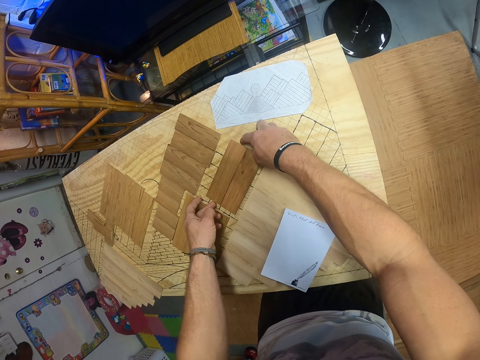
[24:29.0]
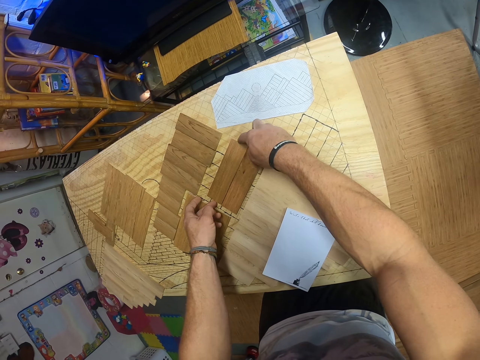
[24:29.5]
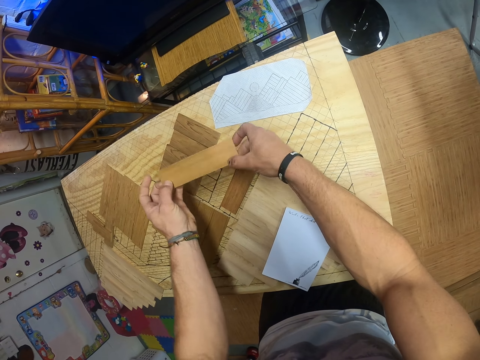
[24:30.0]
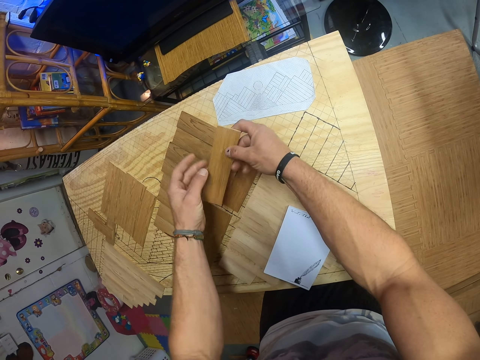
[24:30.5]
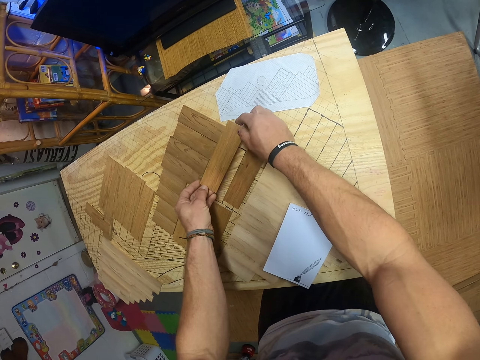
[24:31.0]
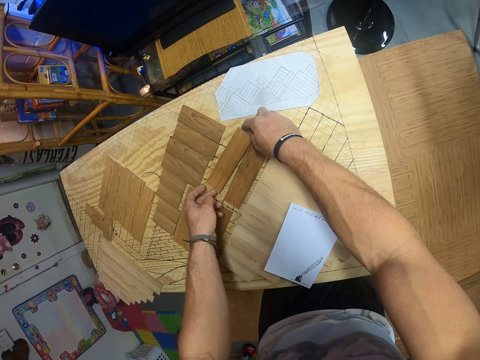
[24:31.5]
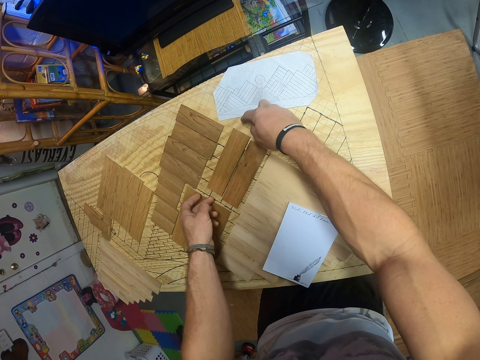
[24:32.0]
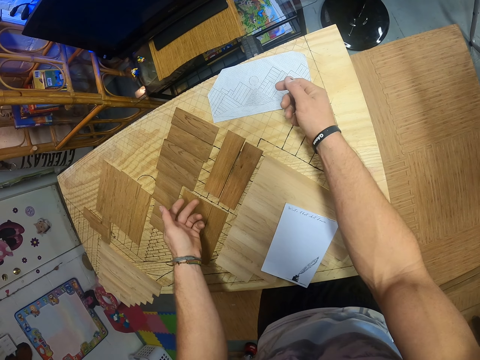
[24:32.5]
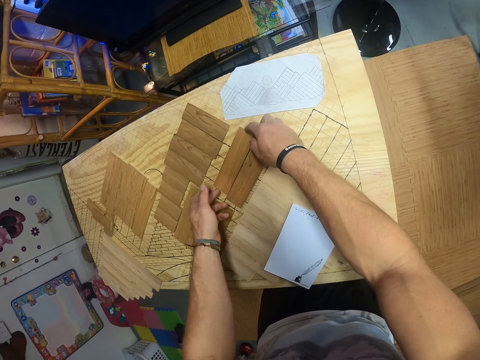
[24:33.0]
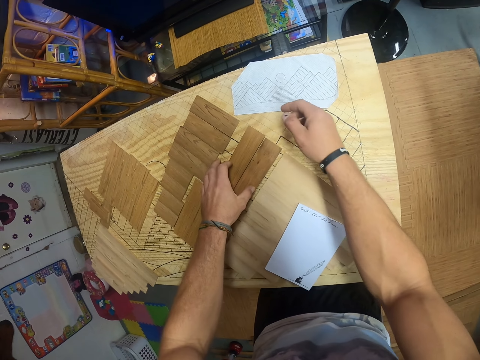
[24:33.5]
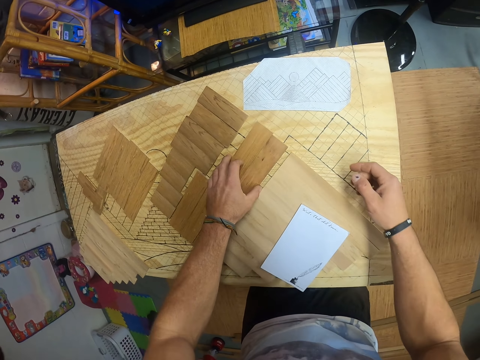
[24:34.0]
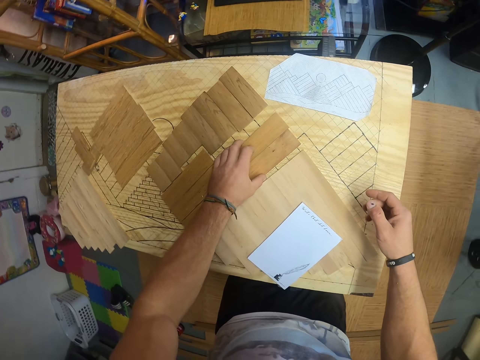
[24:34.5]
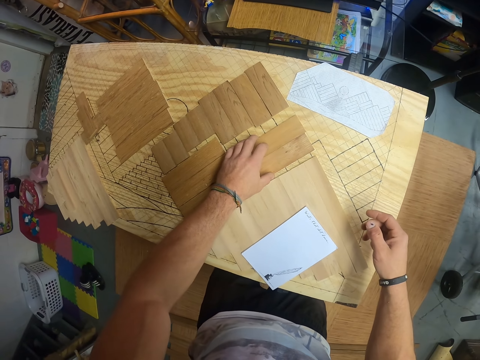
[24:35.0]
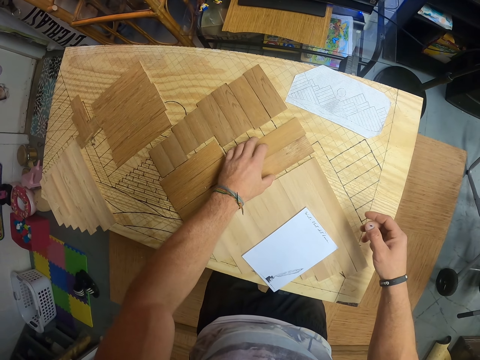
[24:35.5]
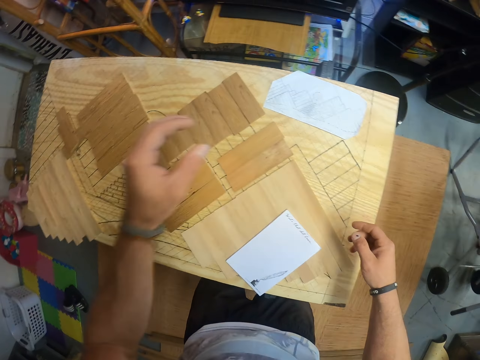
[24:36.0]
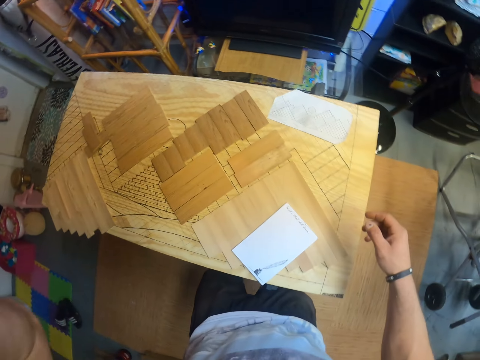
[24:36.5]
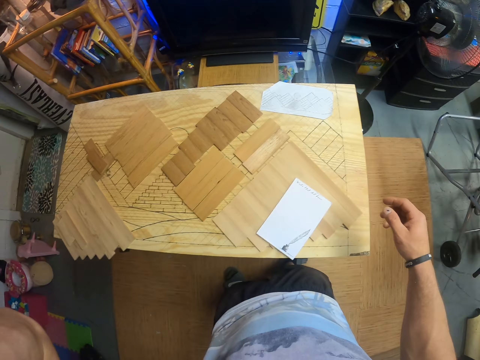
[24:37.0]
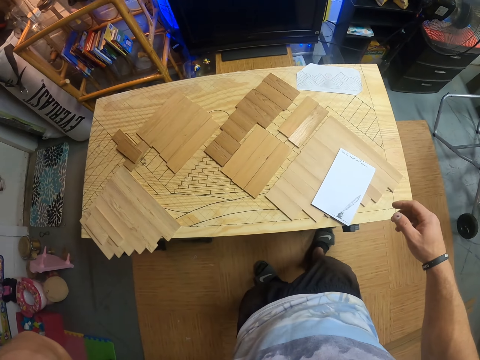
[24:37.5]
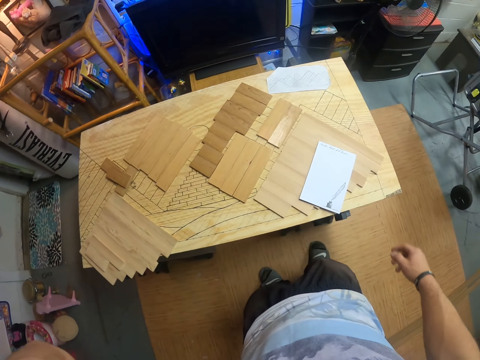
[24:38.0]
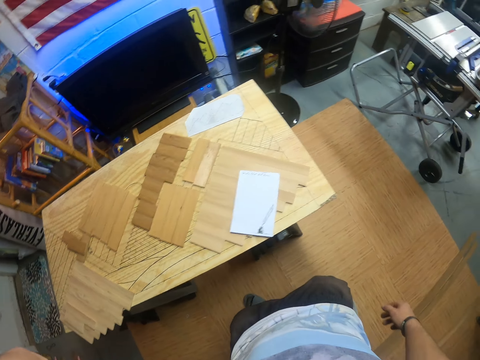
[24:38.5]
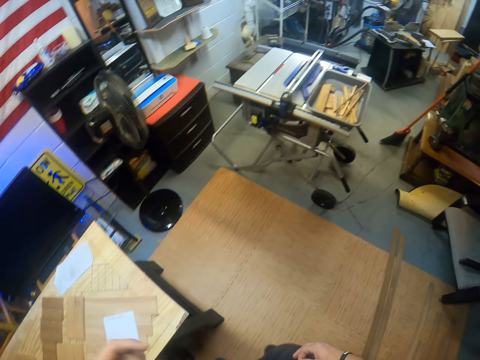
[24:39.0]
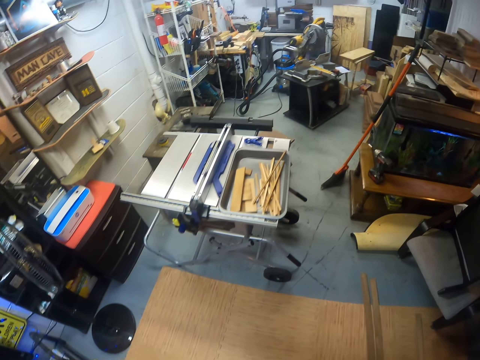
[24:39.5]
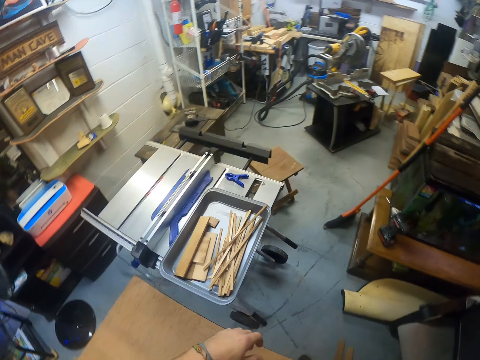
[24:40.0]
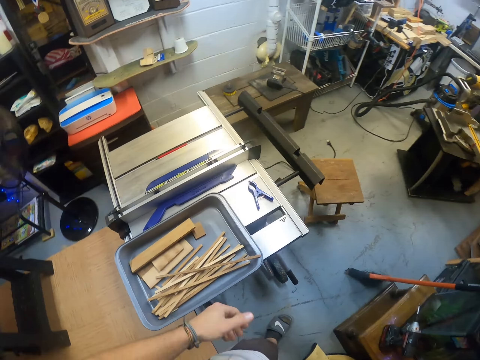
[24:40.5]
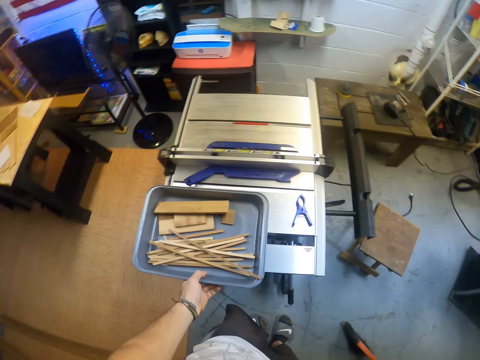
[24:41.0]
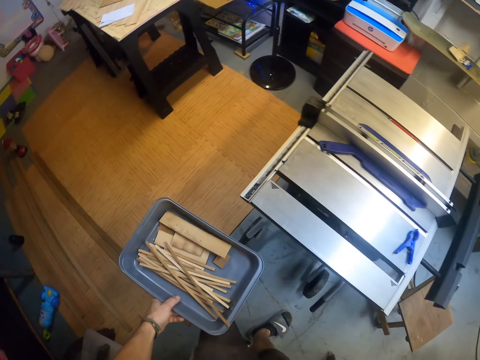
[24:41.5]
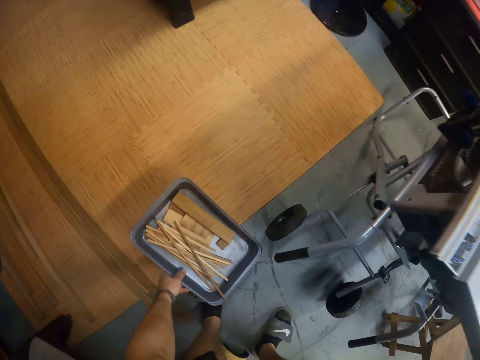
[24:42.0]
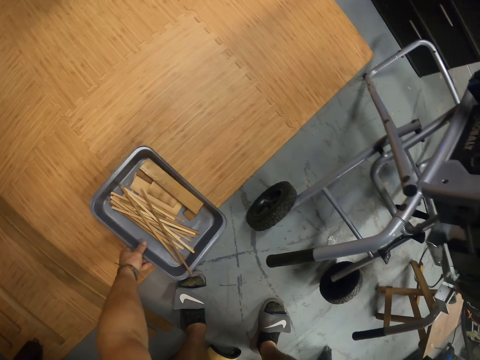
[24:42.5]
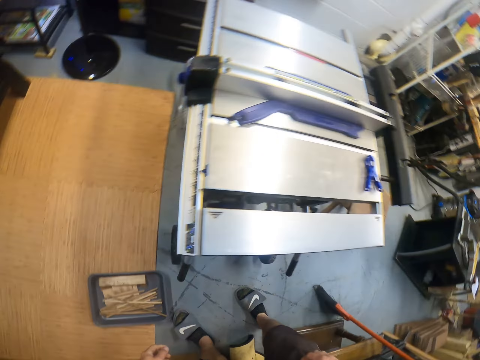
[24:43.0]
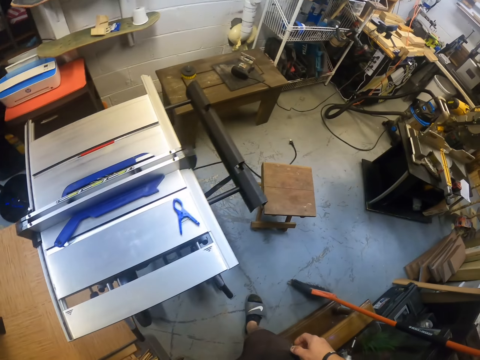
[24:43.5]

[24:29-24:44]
The camera wearer touches his camera with his left hand. He adjusts the camera on the head. He walks around the room. He picks a tray of pieces of wood from a table saw with his left hand. He drops the tray of pieces of wood on the floor with his left hand.

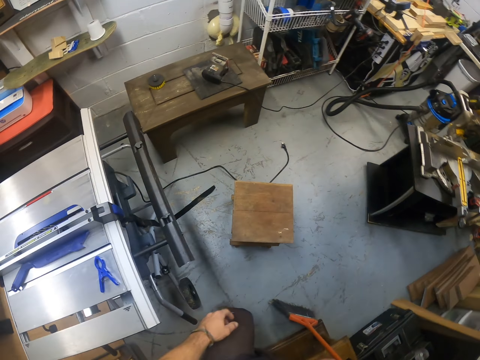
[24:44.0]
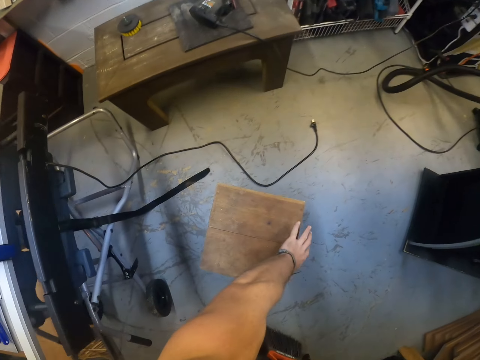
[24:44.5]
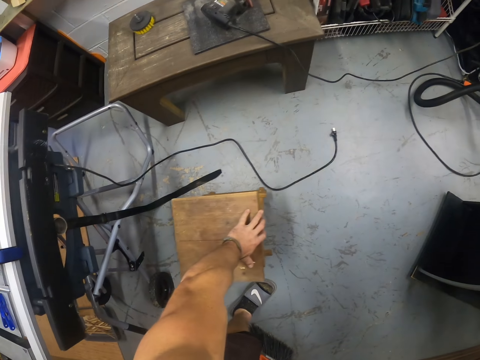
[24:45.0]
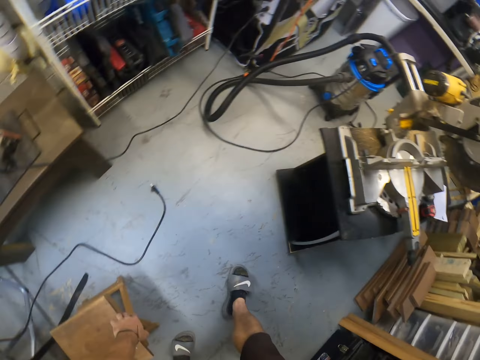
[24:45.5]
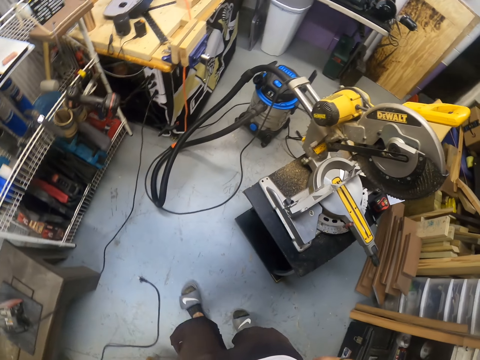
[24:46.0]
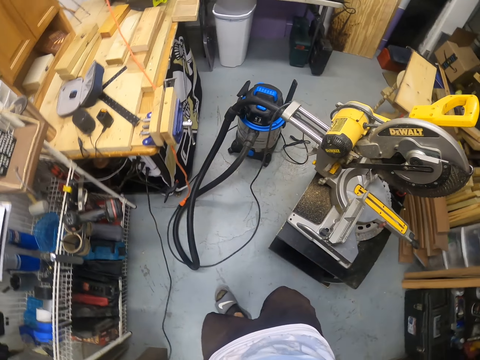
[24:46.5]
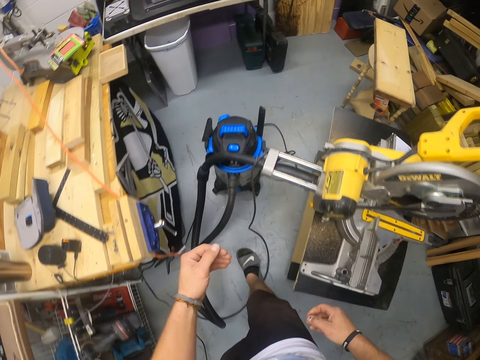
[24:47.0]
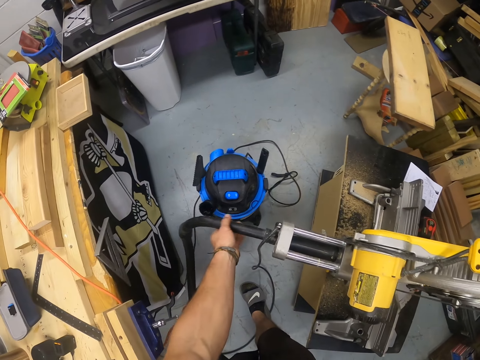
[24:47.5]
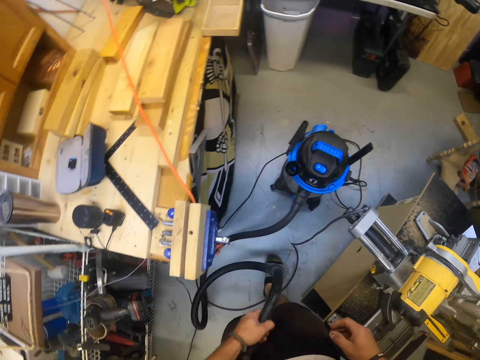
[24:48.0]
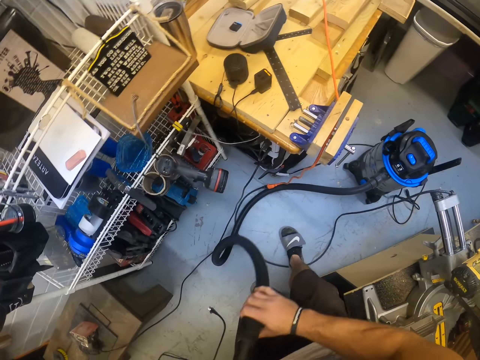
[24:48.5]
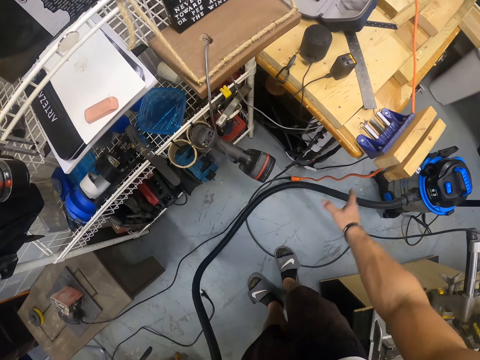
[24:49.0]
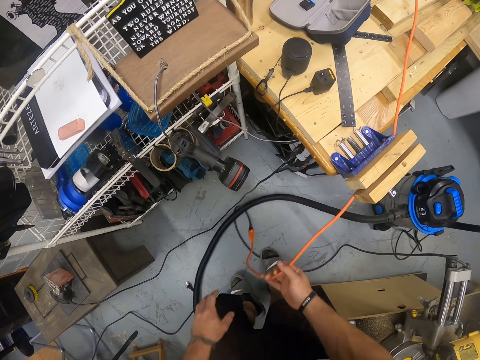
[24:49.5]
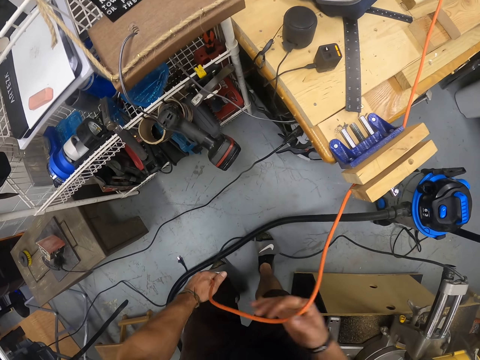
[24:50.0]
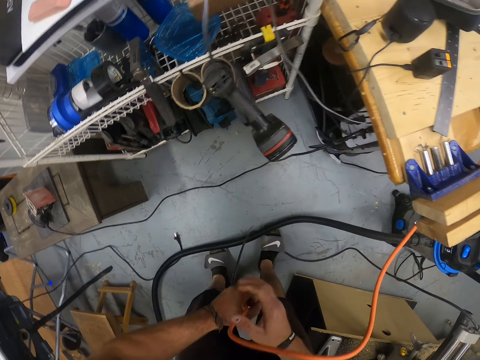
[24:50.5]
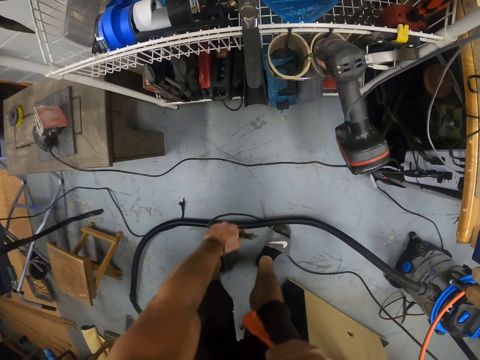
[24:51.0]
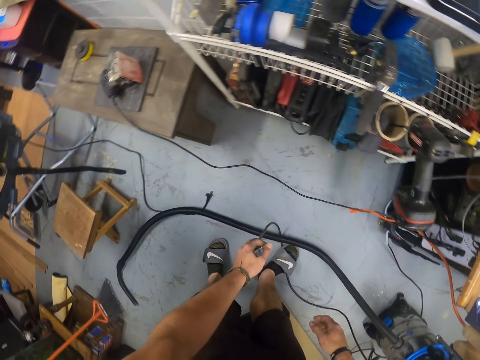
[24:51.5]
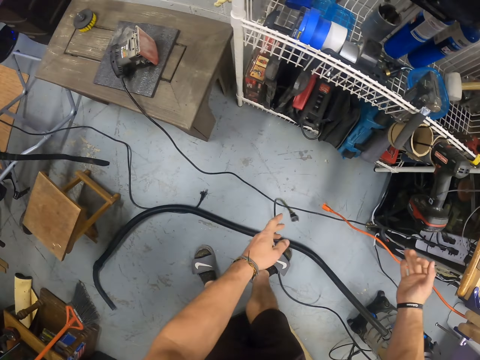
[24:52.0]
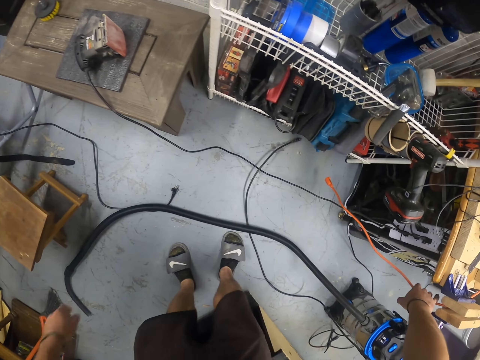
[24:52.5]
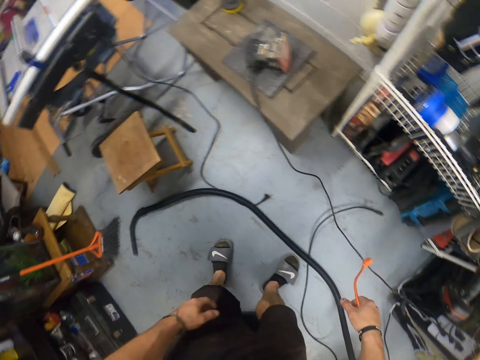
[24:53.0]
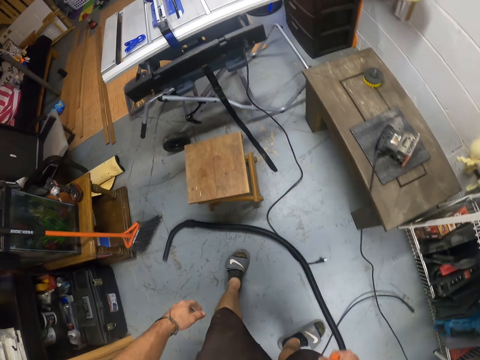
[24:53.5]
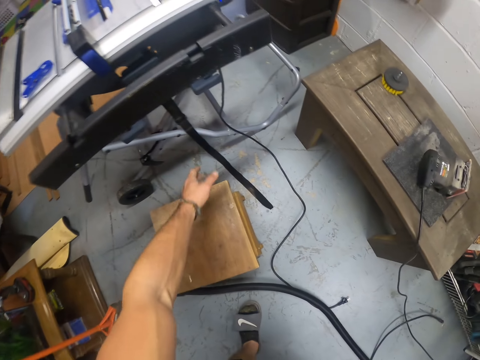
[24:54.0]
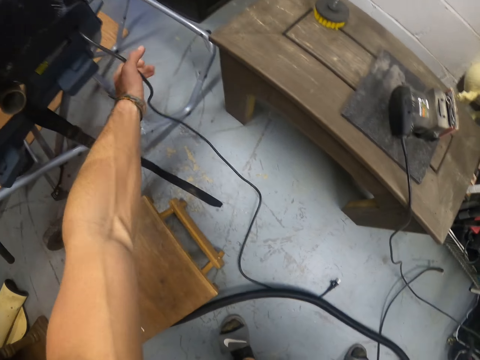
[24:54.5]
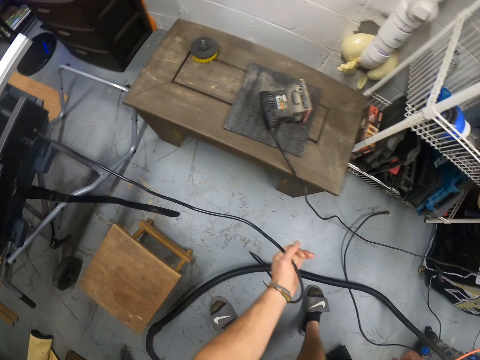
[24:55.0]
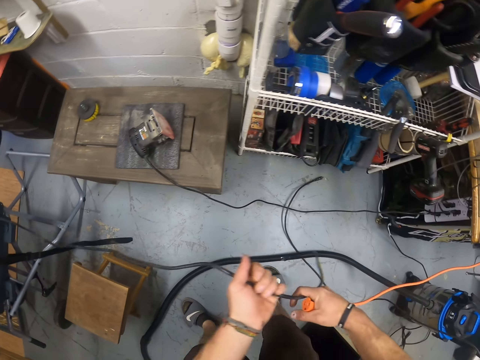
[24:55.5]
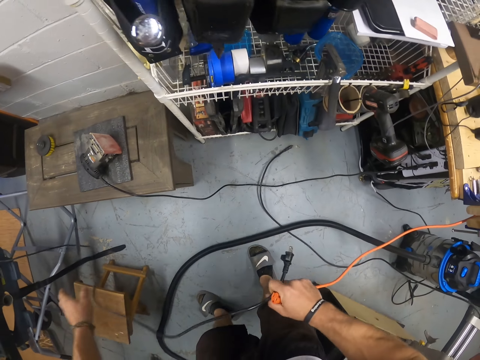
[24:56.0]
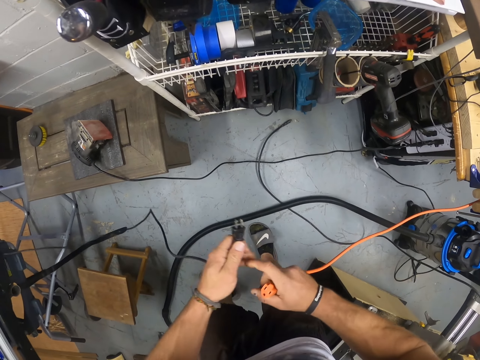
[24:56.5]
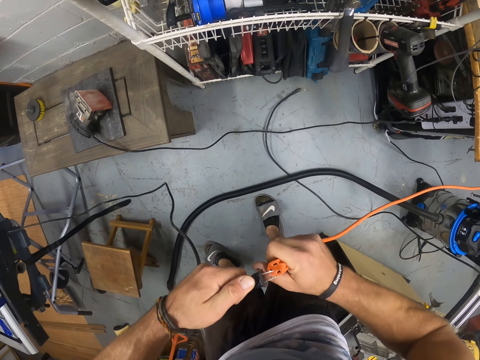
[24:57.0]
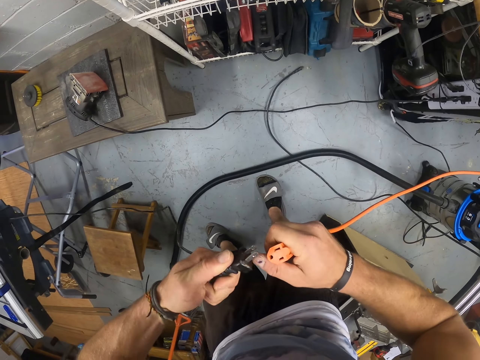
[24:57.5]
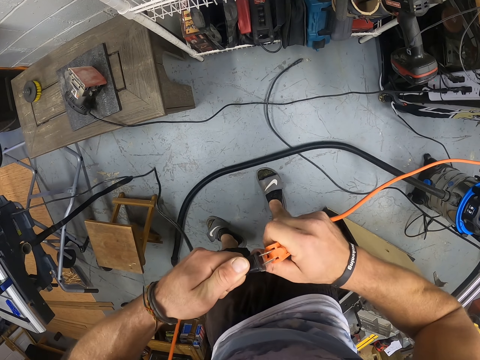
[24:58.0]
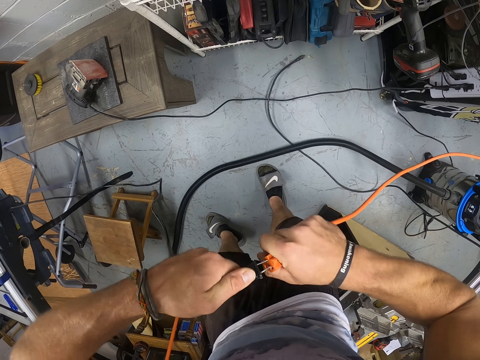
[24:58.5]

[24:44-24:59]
The camera wearer shifts a wooden stool on the floor with his left hand. He walks around the room. He collects a vacuum hose from a jigsaw. He holds the vacuum hose with both hands. He pulls the hose pipe. He picks a cable from the floor with his right hand. He sorts the cable with both hands. He holds the cable with his right hand. He picks a table saw cable from the ground with his left hand. He pulls the cables. He connects the table saw cable to the cable in his right hand.
